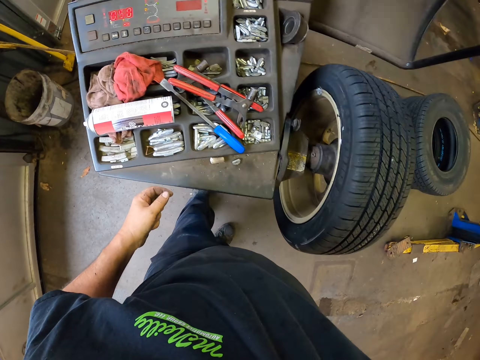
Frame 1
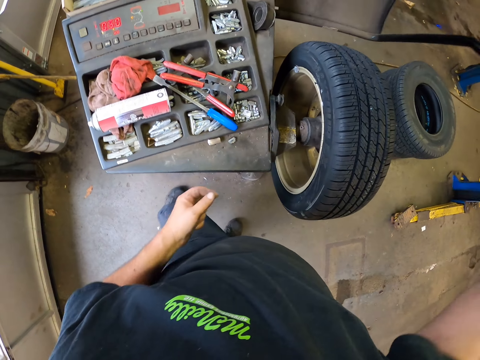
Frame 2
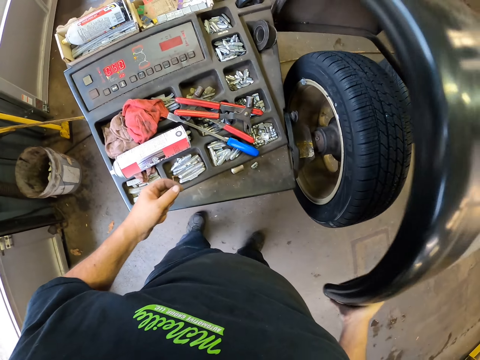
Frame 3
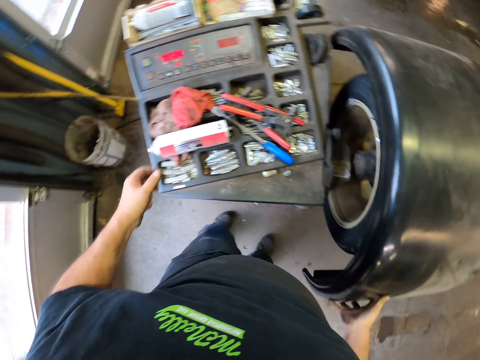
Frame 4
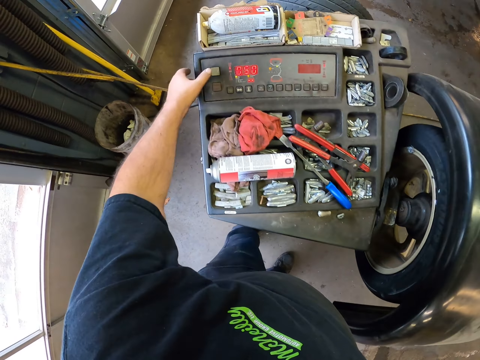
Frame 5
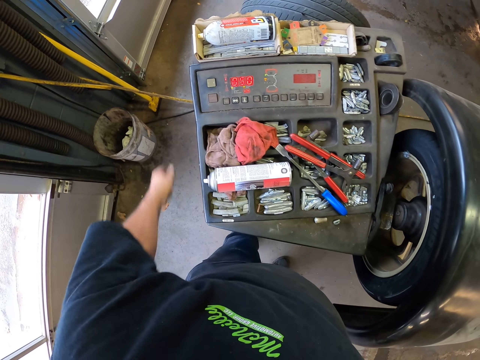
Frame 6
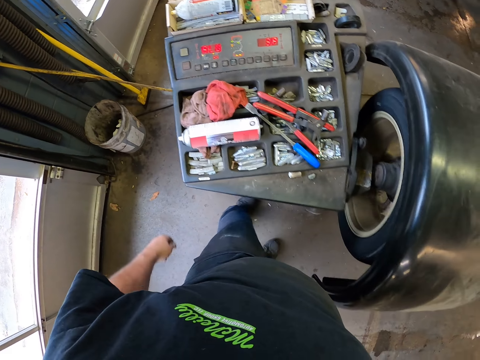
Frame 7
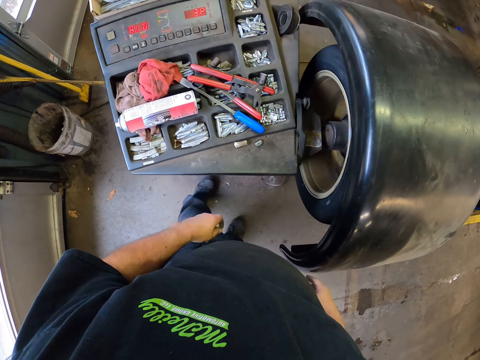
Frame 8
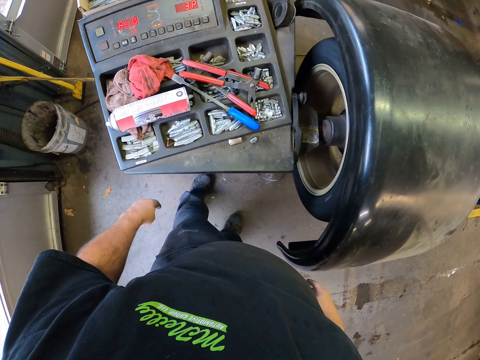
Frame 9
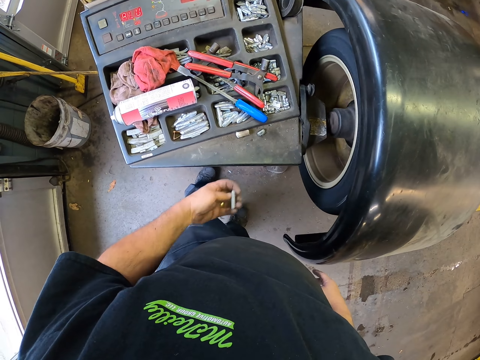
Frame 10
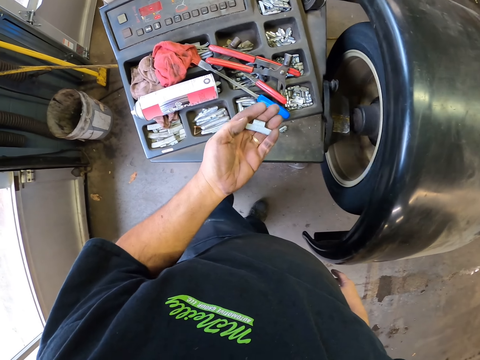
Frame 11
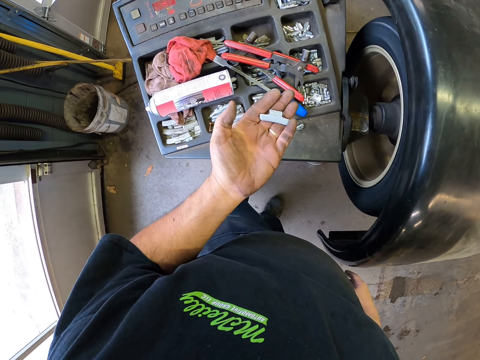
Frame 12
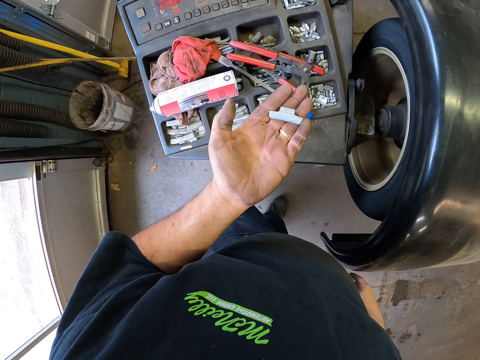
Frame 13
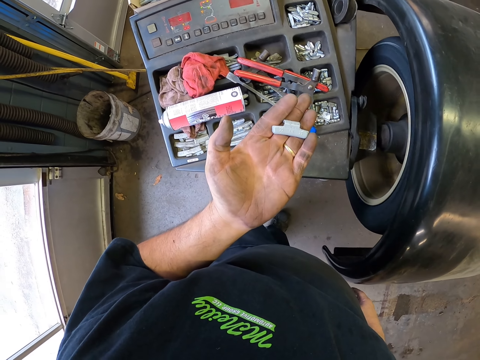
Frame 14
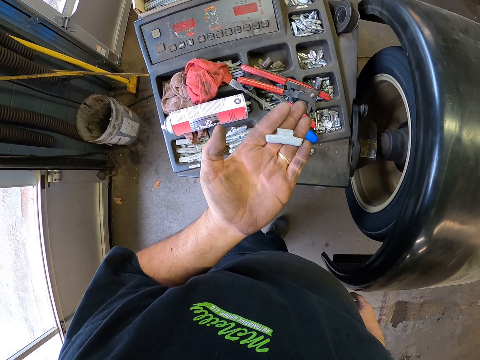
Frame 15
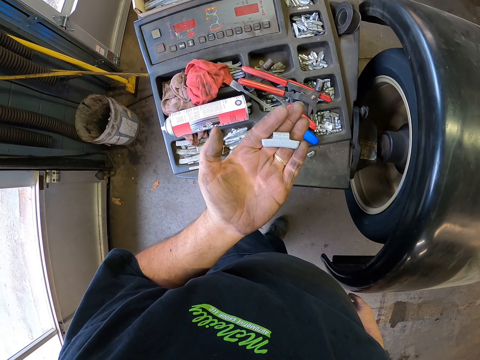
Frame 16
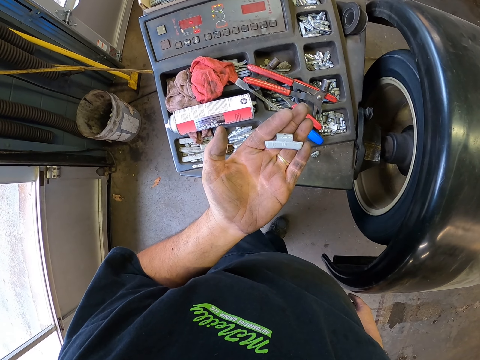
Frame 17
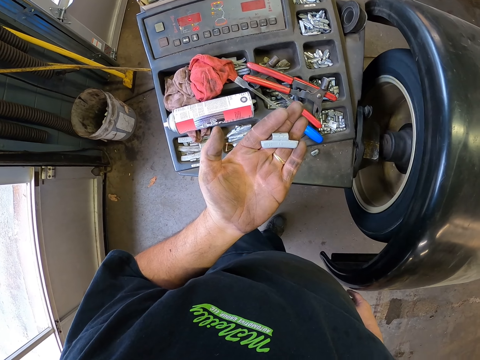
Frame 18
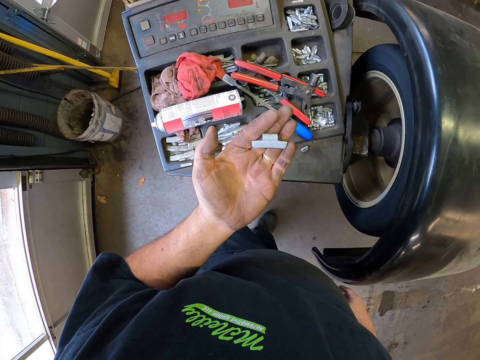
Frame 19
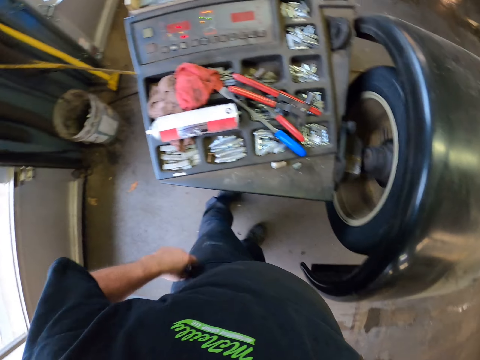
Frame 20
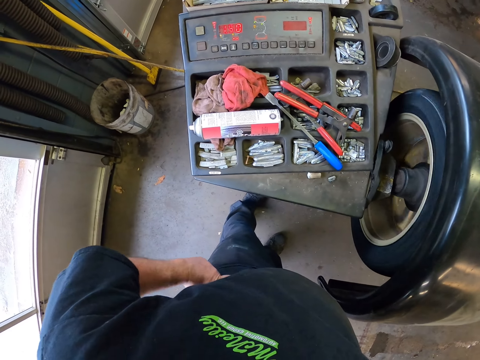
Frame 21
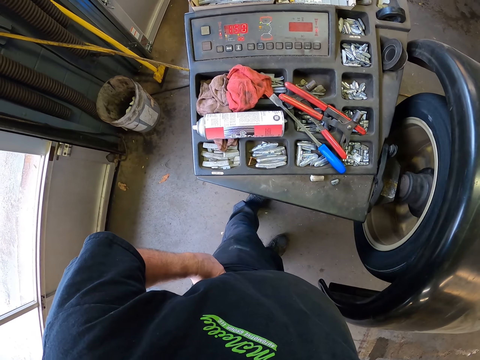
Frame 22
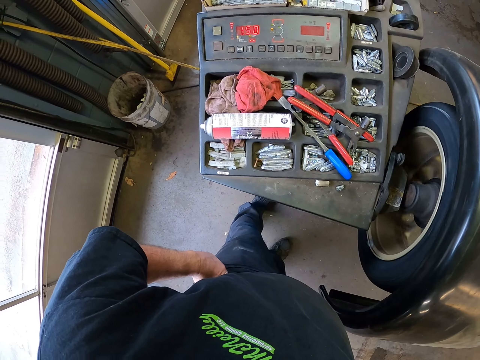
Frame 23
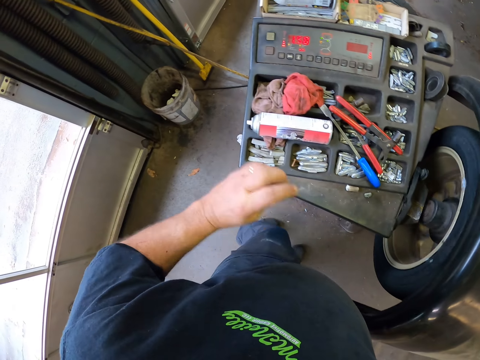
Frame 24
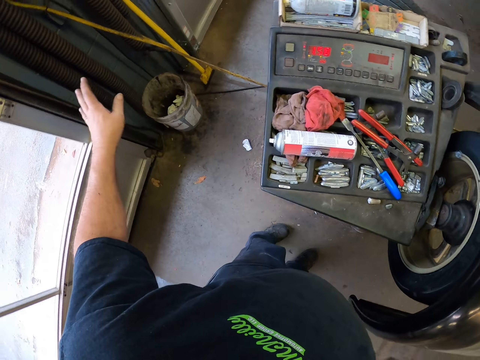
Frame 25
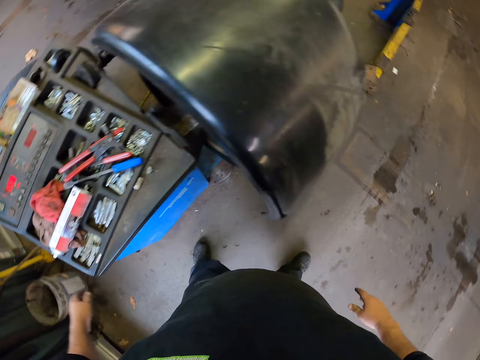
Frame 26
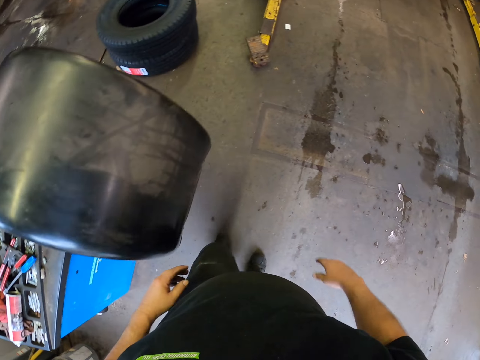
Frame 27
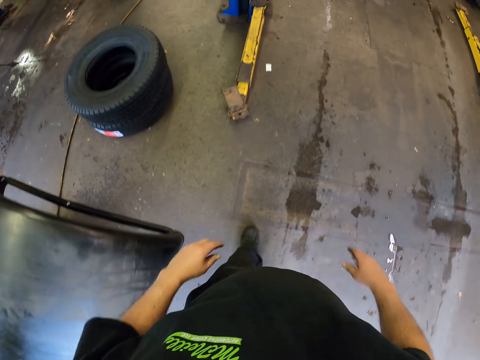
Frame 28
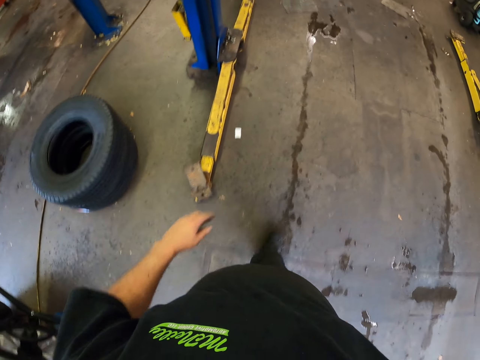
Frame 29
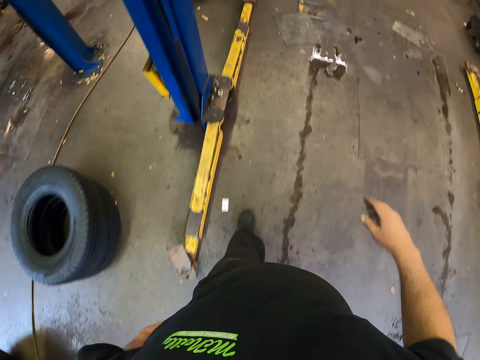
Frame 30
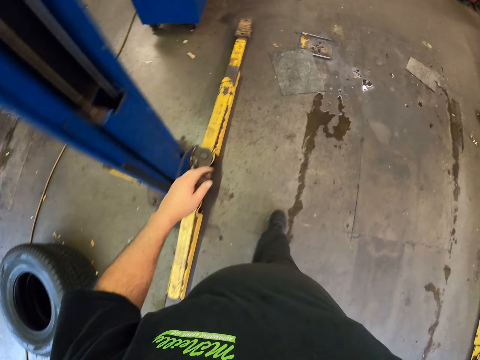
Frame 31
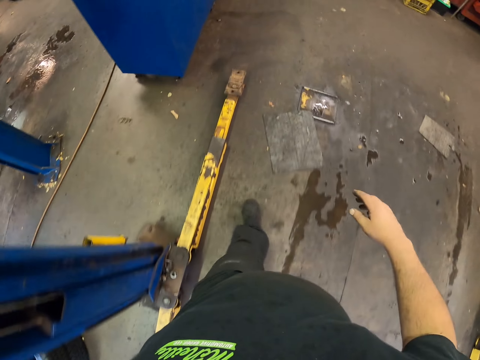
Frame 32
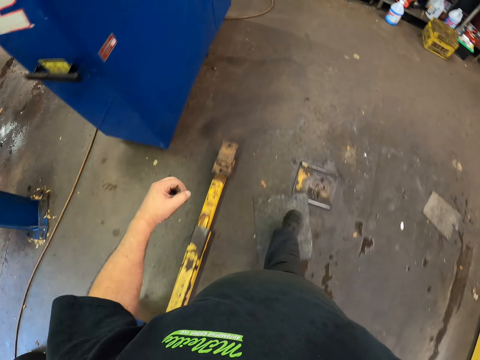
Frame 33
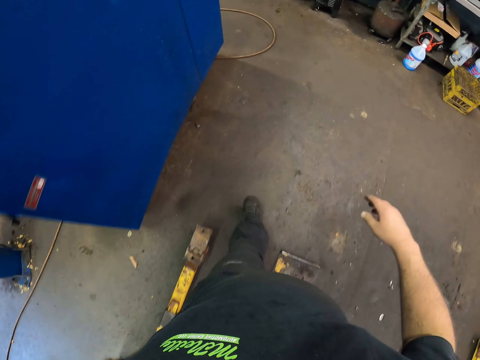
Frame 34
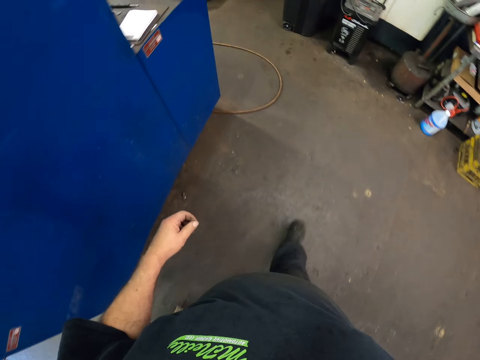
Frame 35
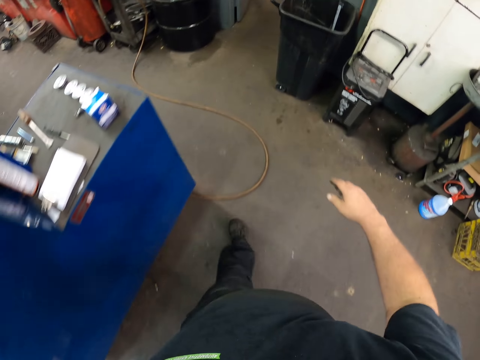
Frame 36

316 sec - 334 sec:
The camera wearer lowers the wheel cover with a hand. He turns on the tire machine. He runs the wheel. He looks at the stopper. He places a hand on his waist. He throws the stopper aside. He walks around the garage.

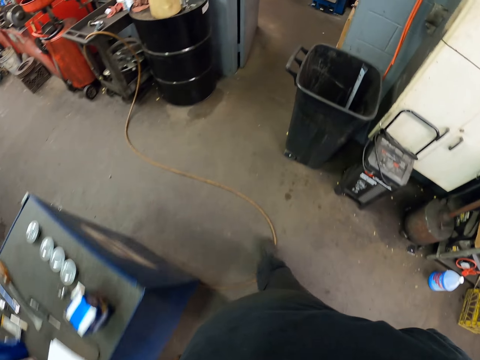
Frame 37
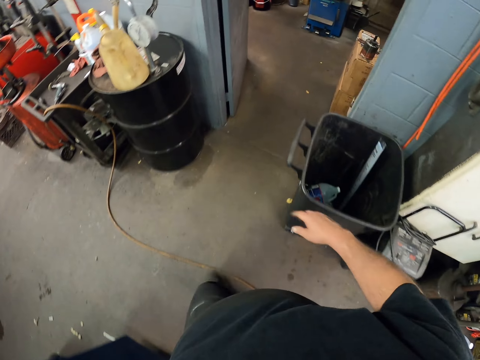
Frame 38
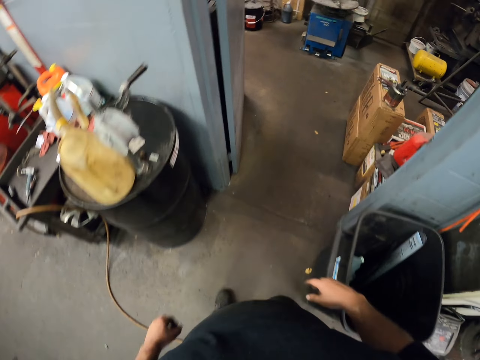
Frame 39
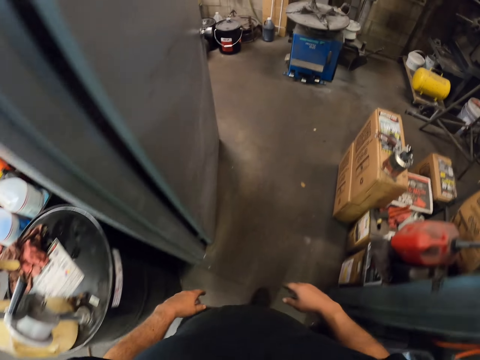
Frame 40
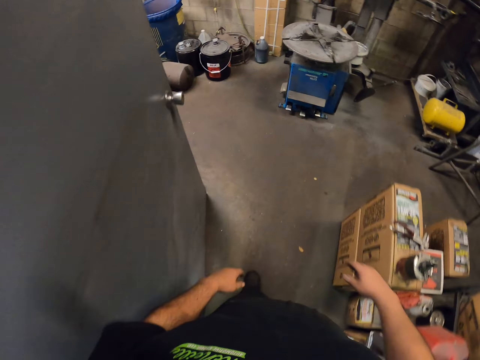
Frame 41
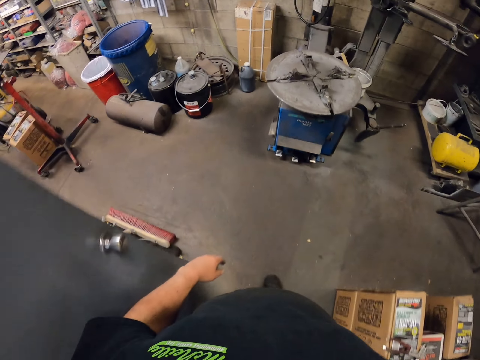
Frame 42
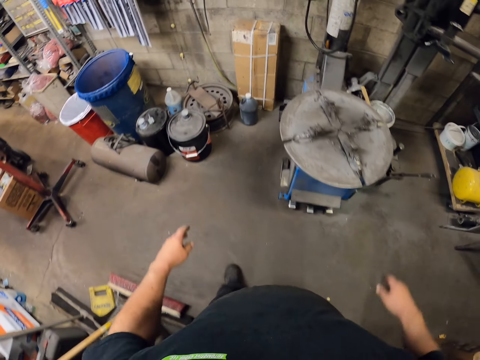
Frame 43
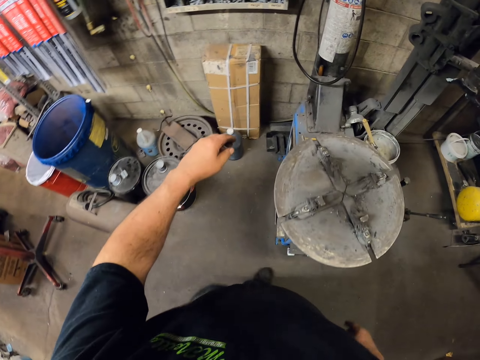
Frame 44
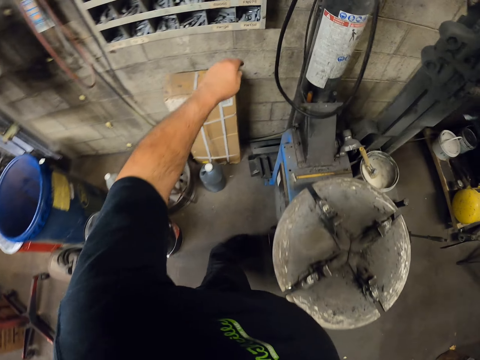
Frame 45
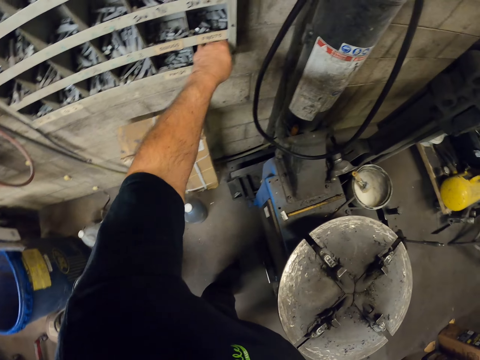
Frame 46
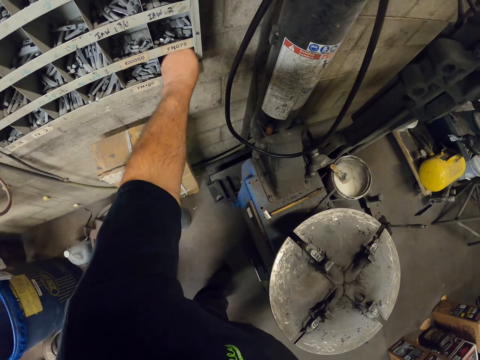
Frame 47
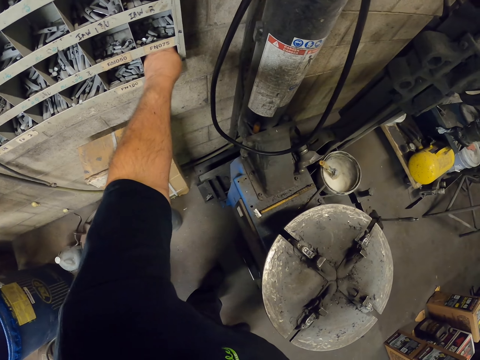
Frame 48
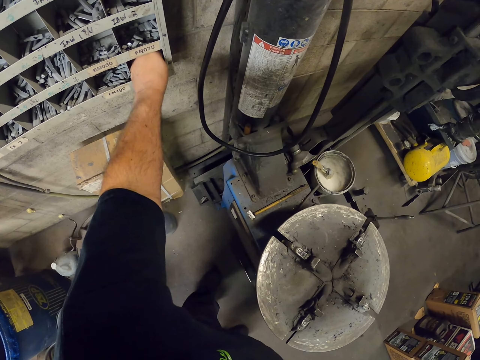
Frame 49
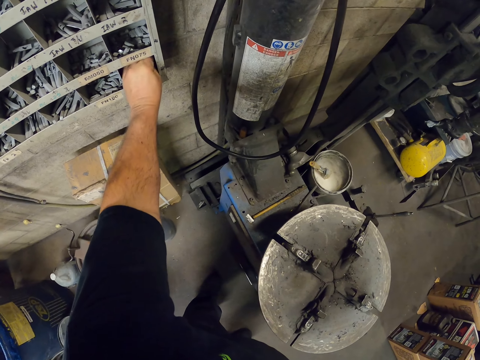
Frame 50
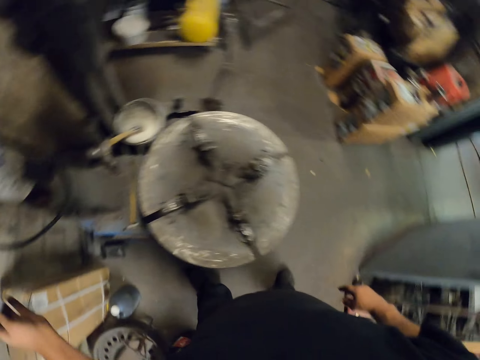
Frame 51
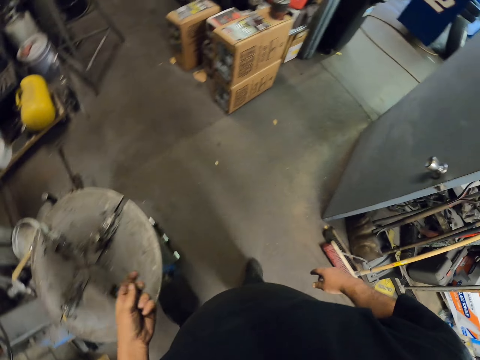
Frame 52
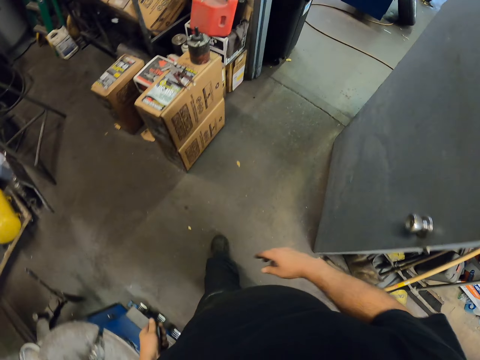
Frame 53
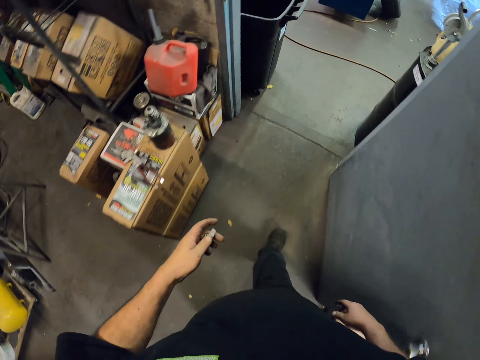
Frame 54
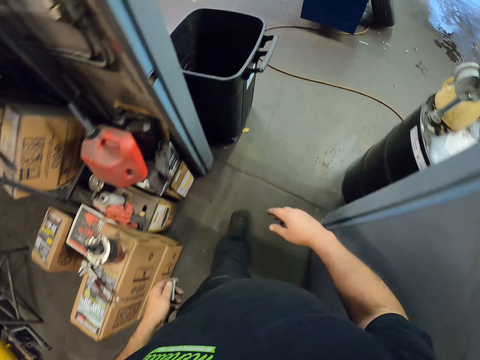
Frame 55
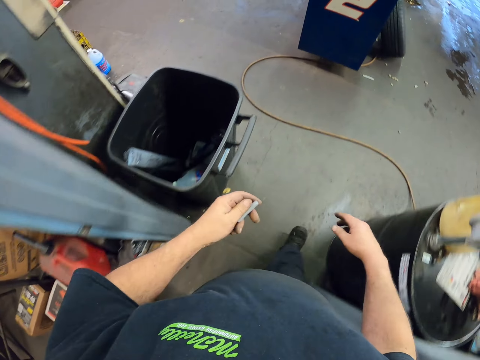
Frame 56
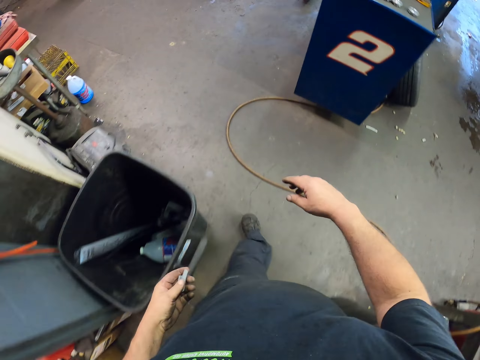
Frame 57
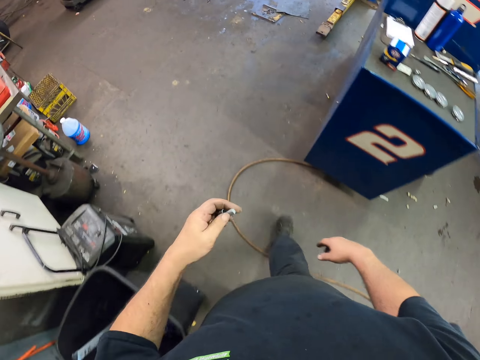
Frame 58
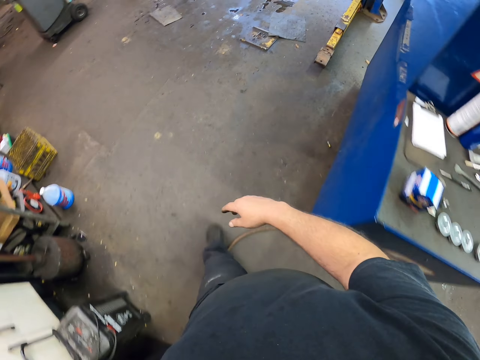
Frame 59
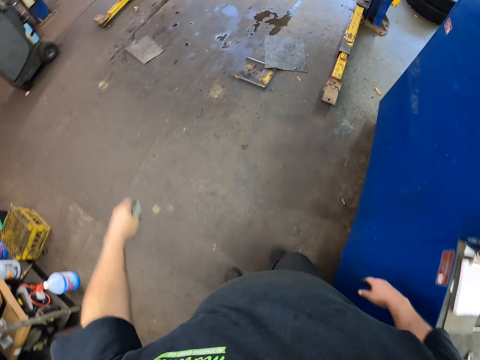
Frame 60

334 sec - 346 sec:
The camera wearer picks a stopper from the shelf. They walk around the garage.
